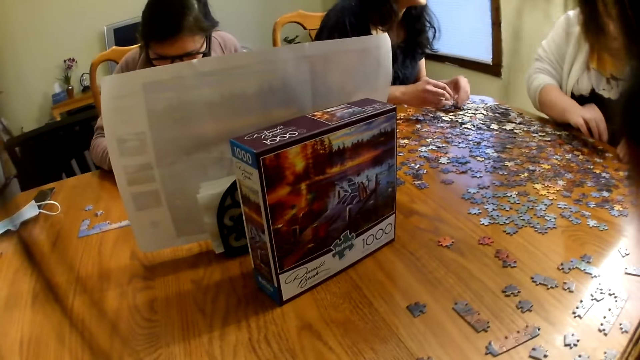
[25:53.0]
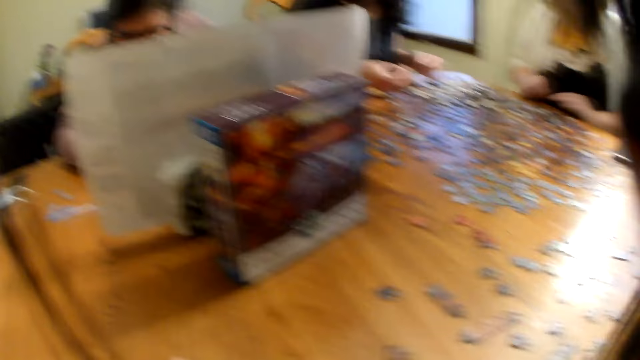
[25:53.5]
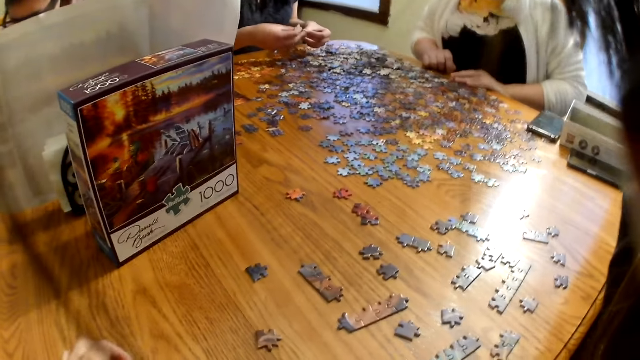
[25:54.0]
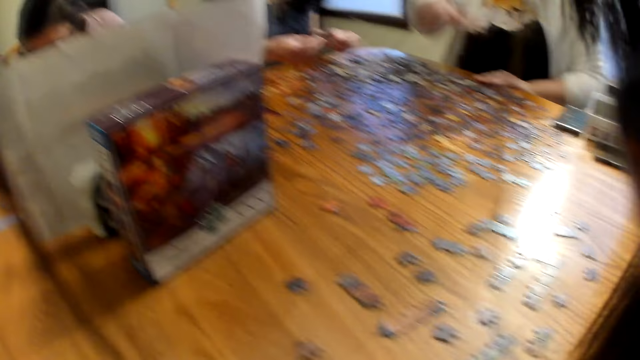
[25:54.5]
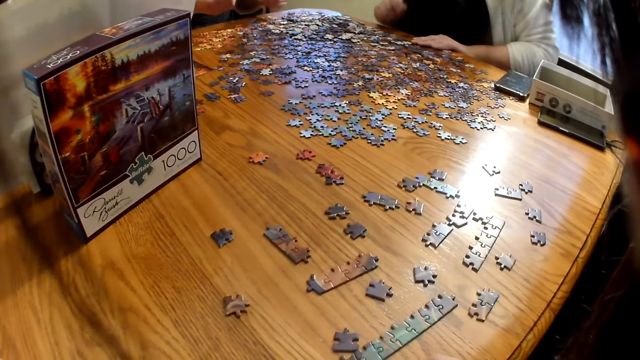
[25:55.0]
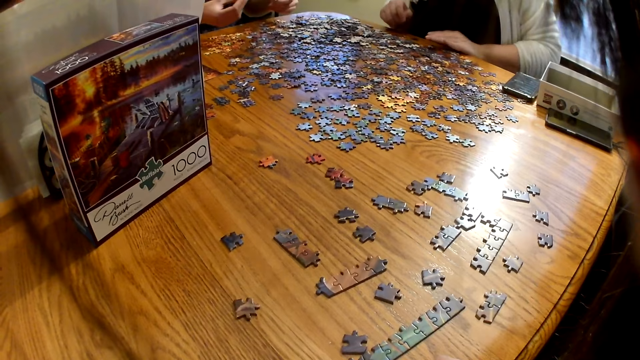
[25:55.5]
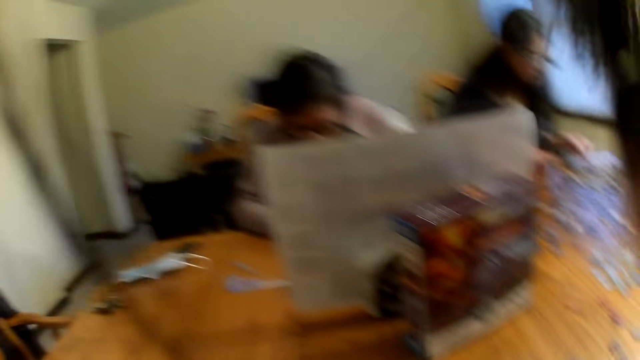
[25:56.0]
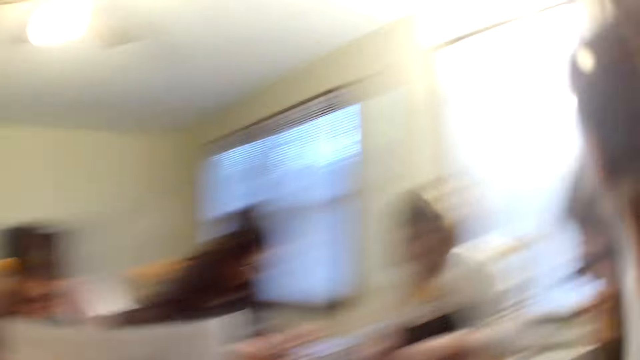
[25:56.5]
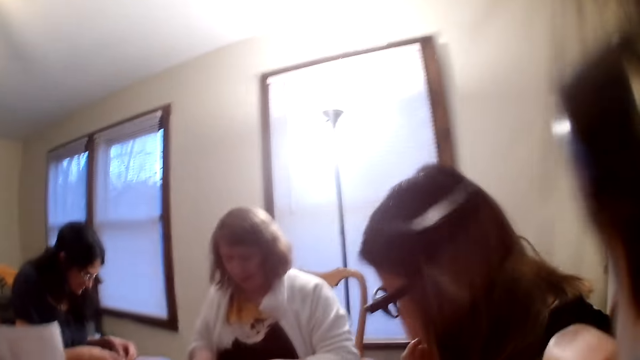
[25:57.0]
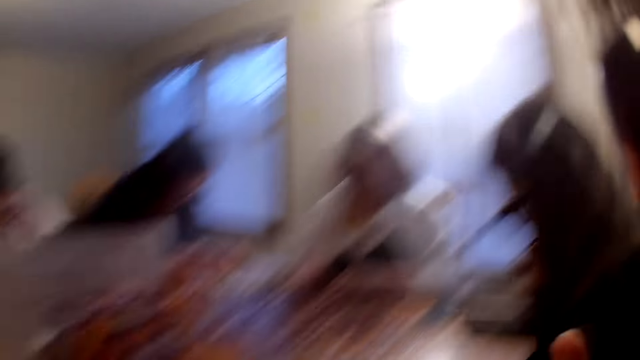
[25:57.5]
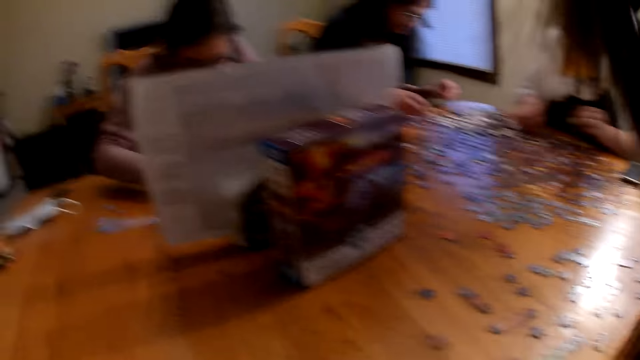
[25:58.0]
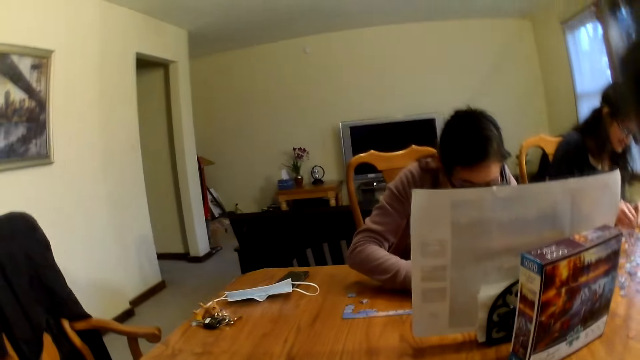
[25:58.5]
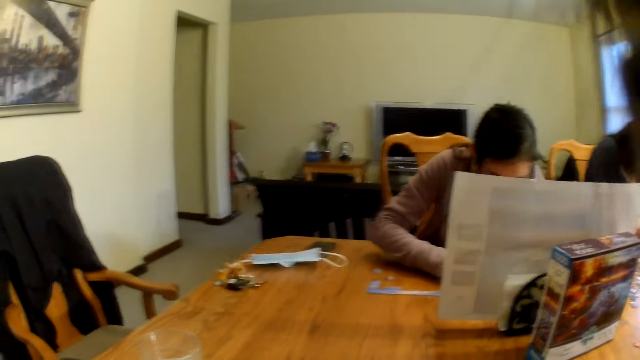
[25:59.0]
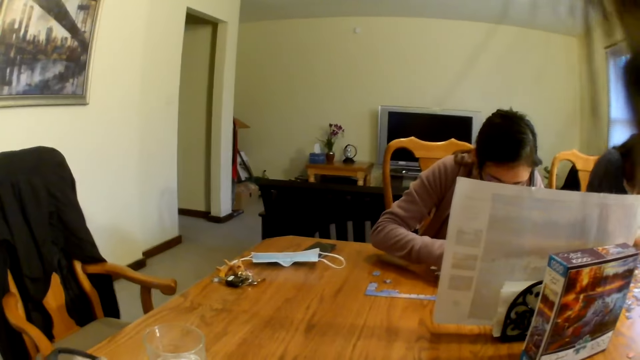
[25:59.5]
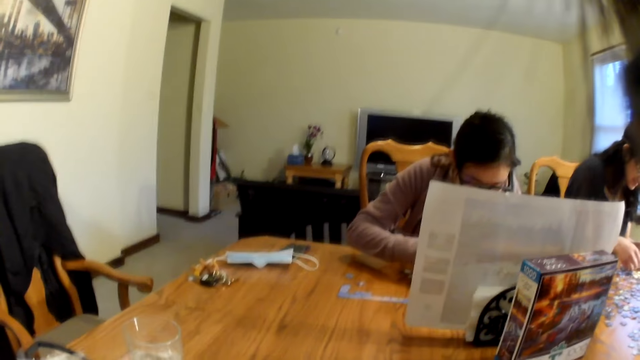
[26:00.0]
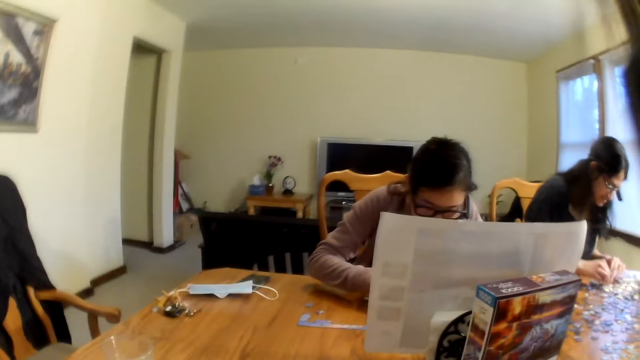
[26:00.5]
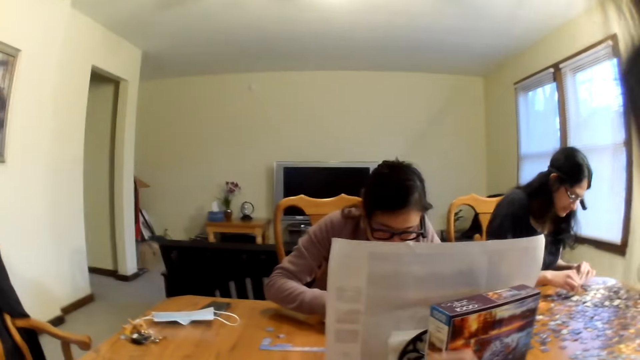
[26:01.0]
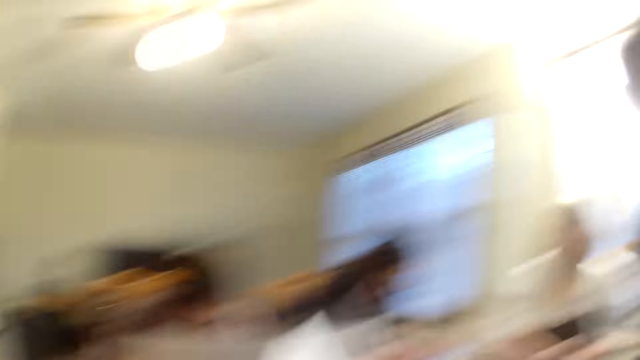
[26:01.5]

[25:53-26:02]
A woman picks the piece from the table. Another woman speaks. The camera wearer looks around the house. They speak.

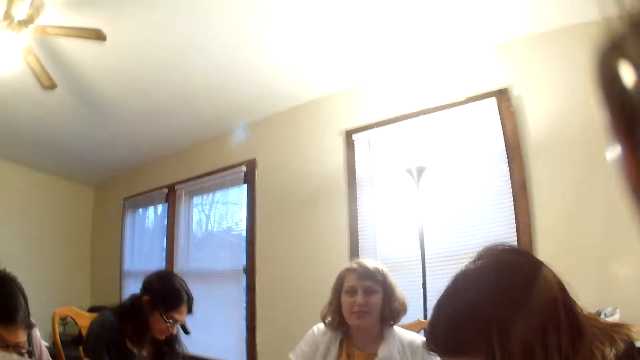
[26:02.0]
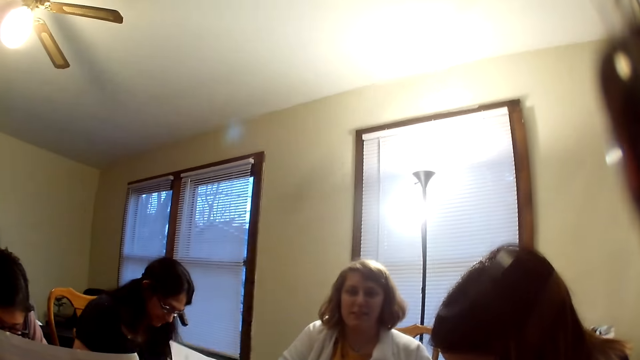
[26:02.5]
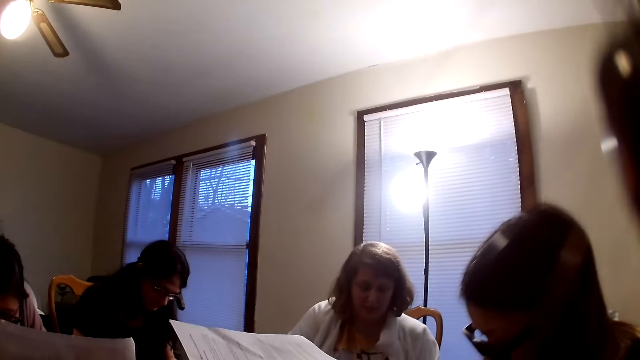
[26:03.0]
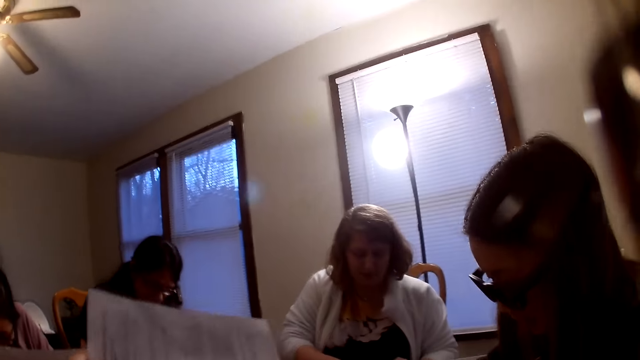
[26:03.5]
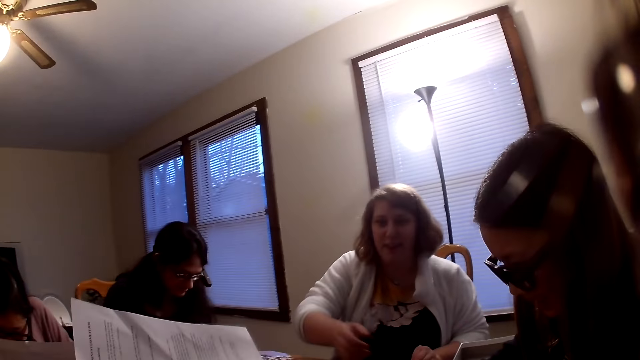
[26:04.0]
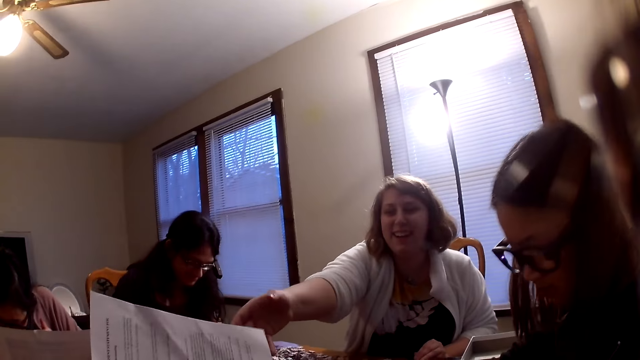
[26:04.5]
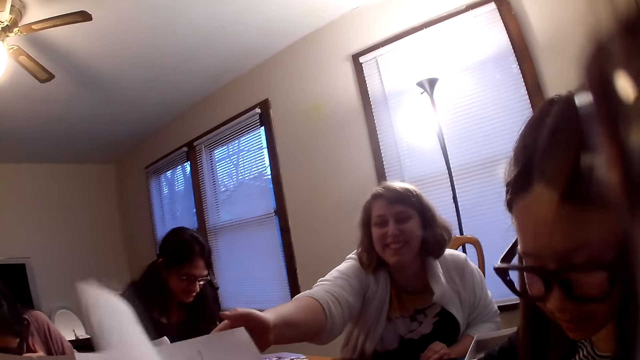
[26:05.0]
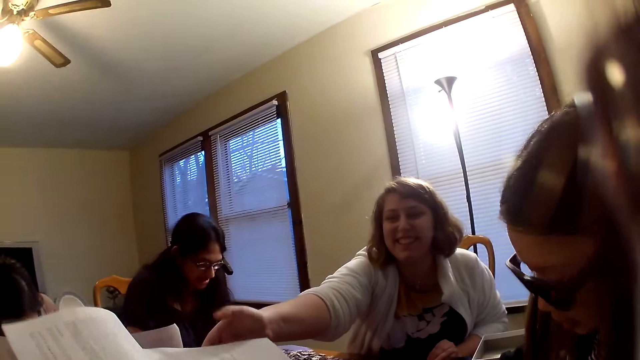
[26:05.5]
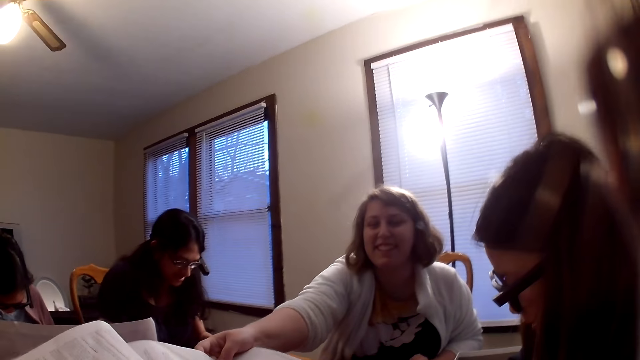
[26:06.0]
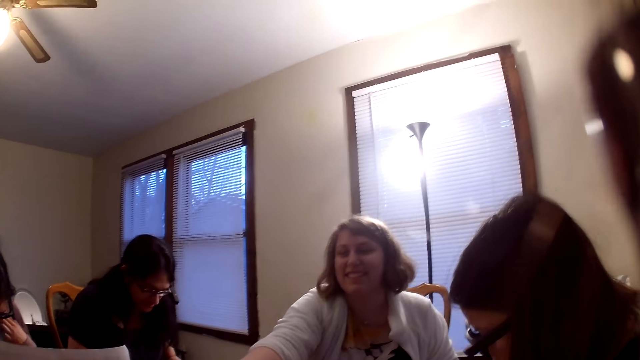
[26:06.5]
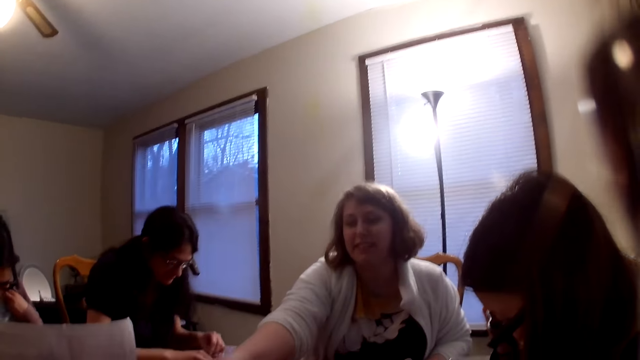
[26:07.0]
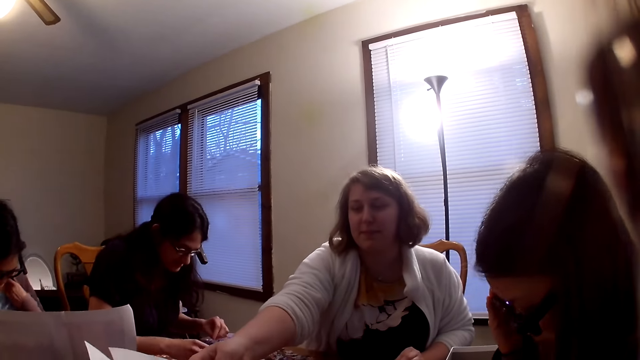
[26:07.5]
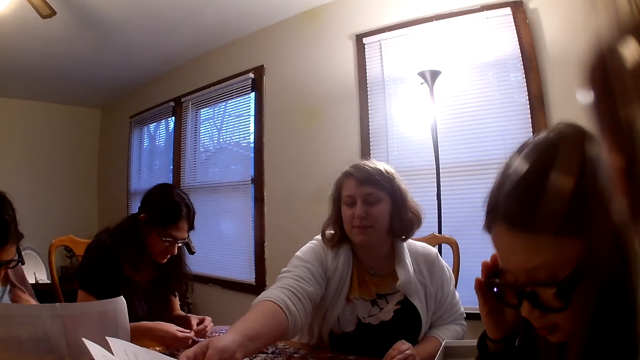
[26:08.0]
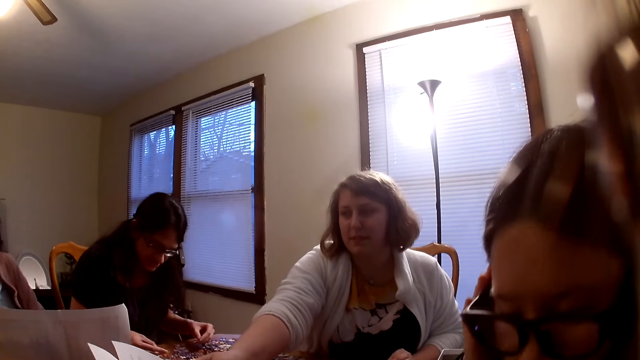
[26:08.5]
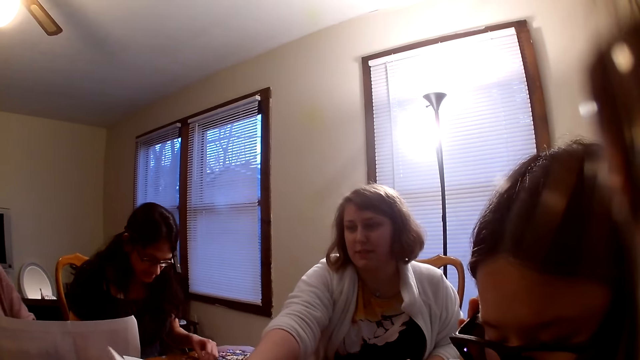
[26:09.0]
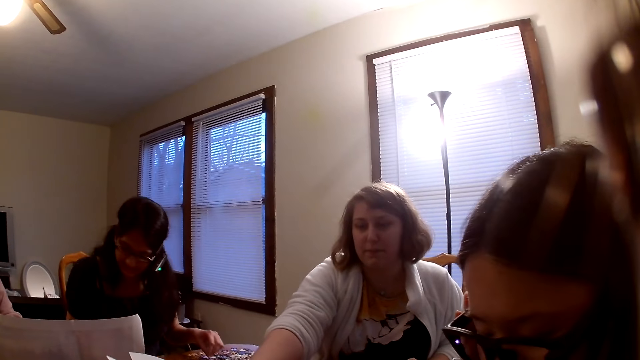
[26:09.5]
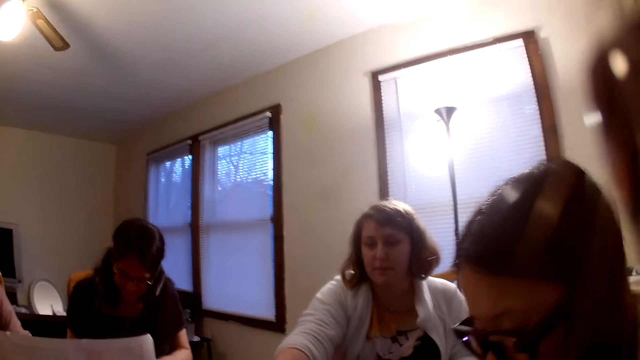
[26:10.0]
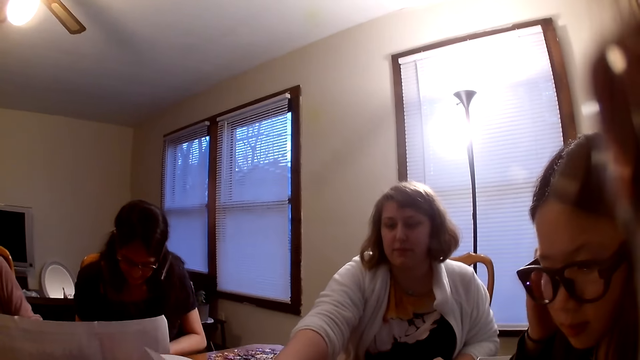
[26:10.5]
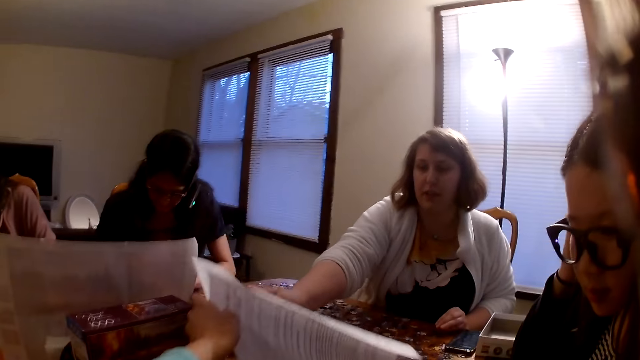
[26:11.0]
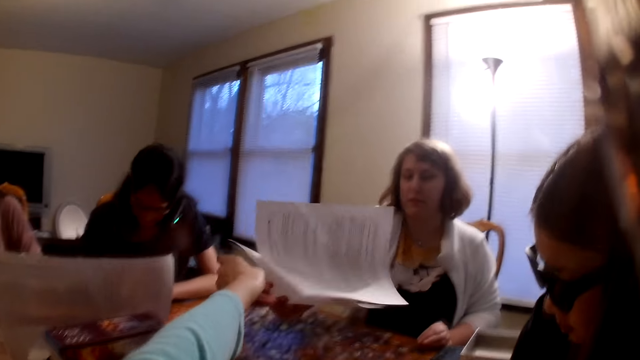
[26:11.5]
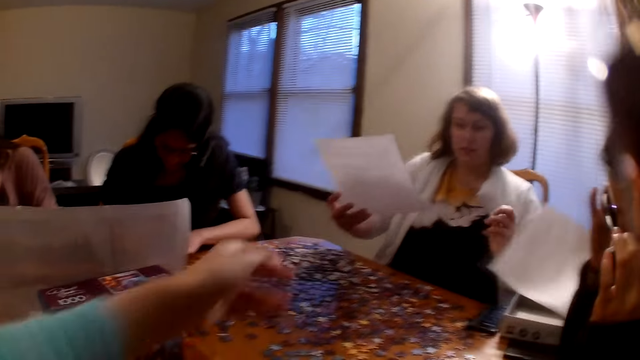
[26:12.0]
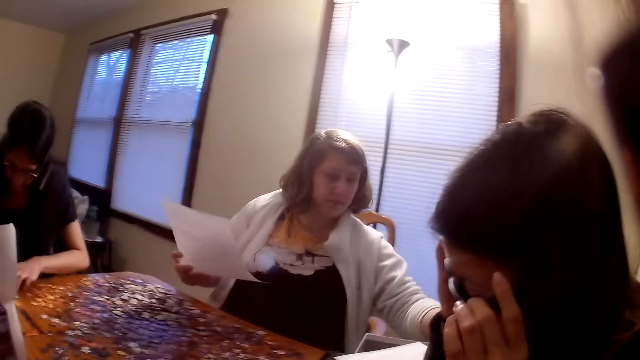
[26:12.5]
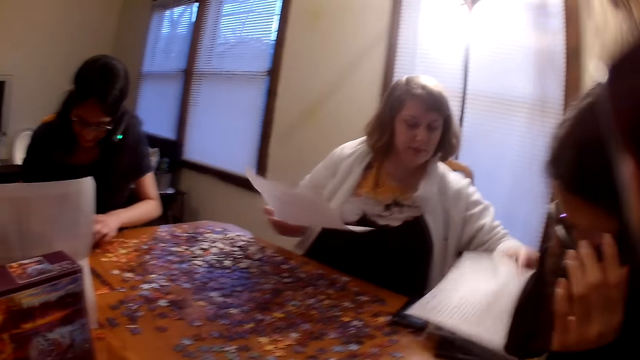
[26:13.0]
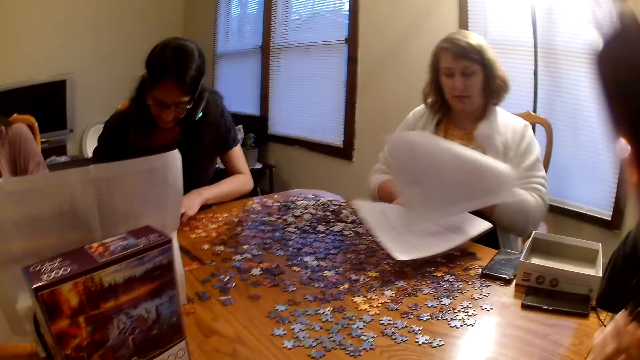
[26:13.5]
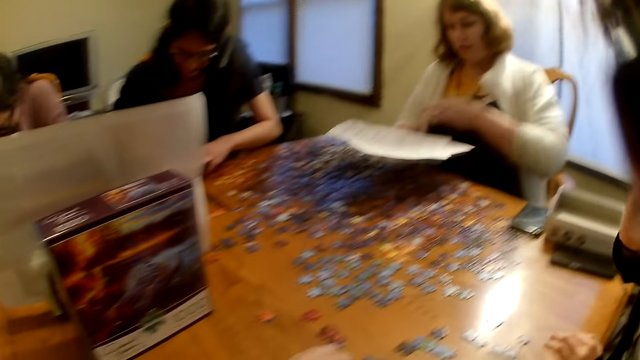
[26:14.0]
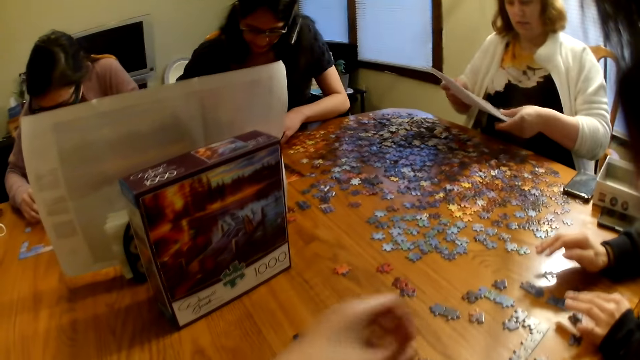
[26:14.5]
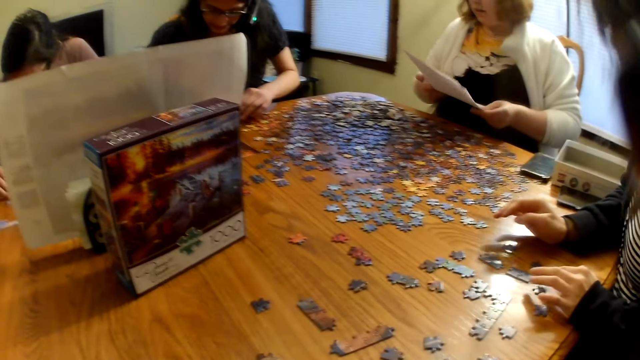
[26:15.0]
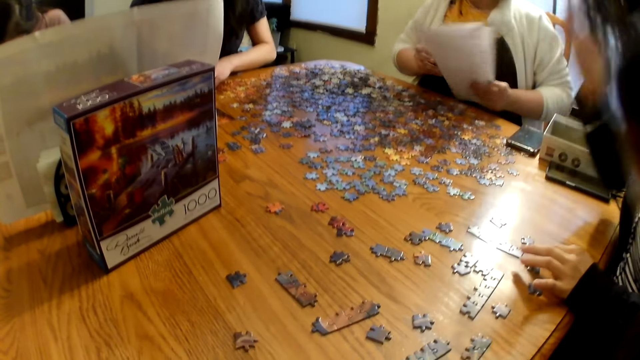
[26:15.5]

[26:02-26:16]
The camera wearer looks at the paper. They give a woman the paper. They speak. They give the woman the paper. The woman looks at the papers.
